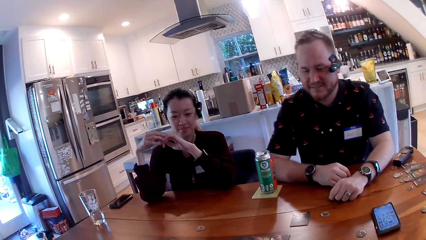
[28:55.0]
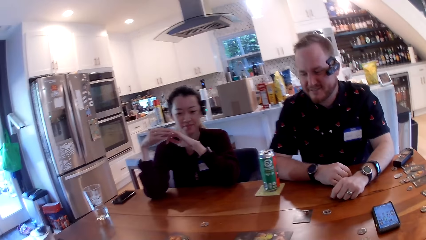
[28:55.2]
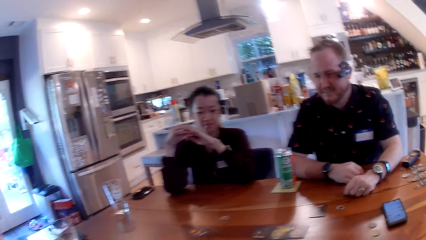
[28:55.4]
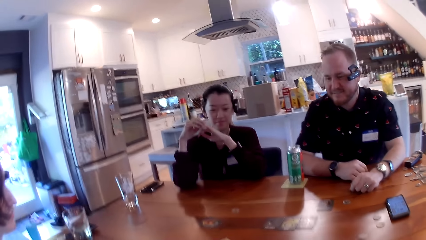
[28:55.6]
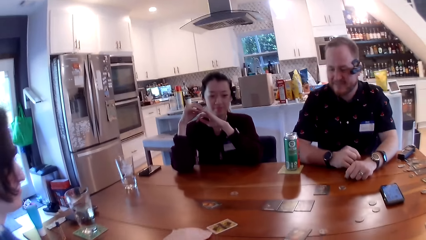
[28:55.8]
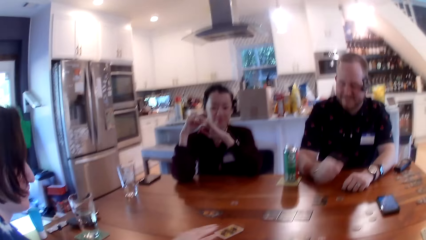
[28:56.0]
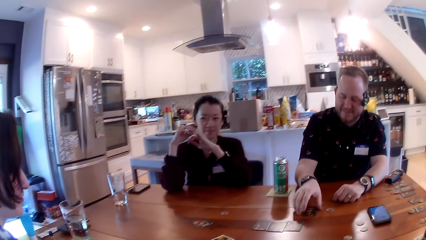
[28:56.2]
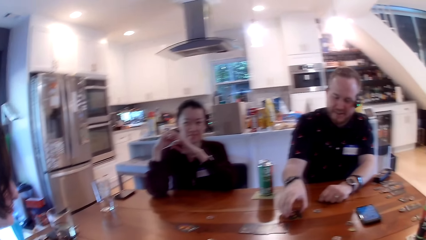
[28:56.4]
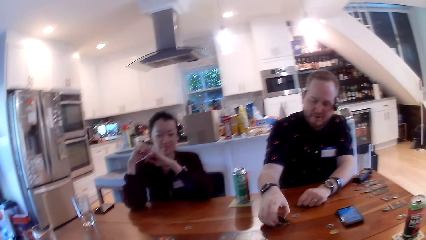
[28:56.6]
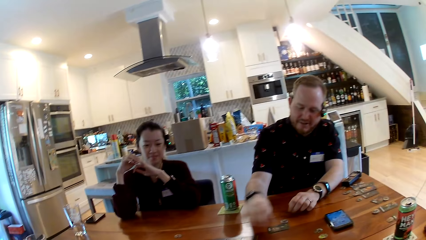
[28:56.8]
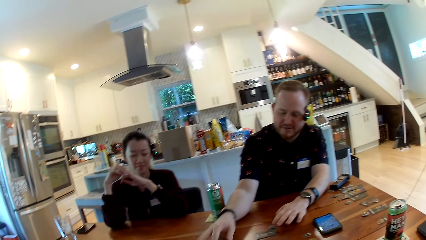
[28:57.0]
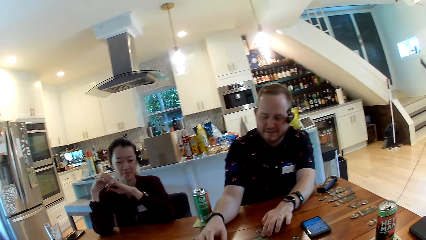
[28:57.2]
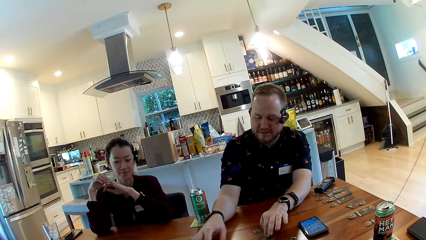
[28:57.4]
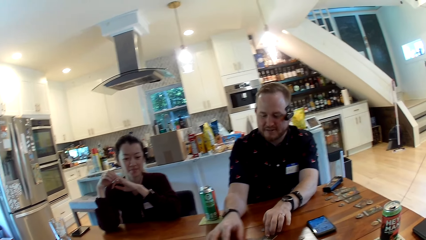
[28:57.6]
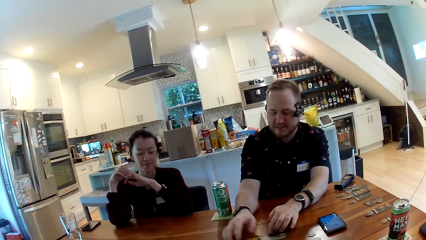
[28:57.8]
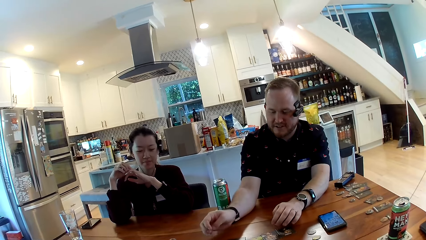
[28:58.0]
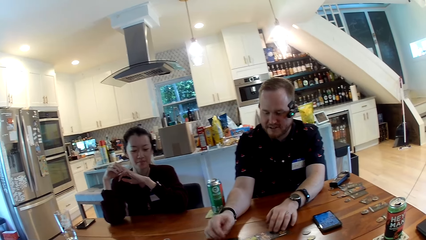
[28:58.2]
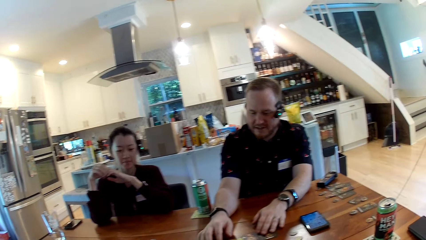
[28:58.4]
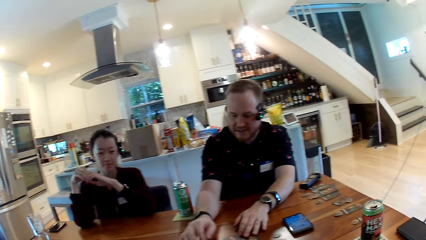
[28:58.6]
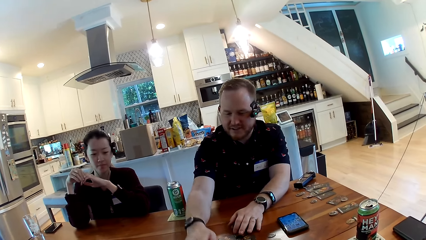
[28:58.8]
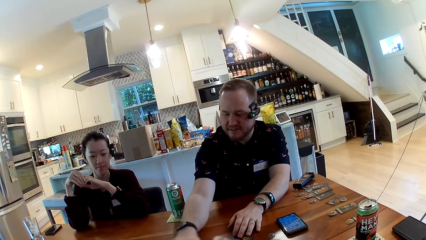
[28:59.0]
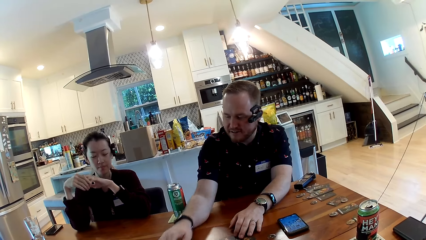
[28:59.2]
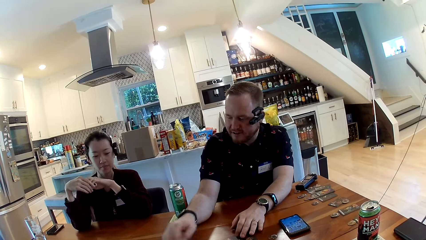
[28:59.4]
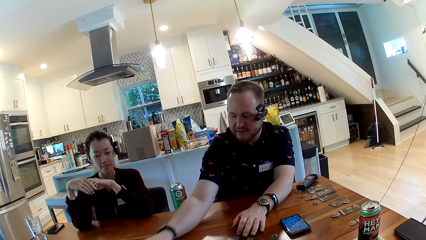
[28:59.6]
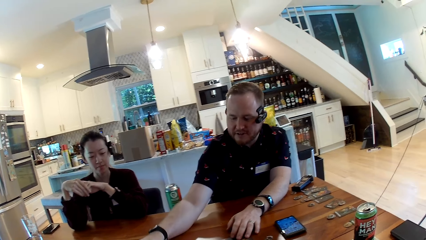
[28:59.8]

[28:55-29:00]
A woman moves a card on the table with her right hand. The man moves a card on the table with his right hand, touches the card on the table with his left hand, and arranges the cards on the table with his hands.

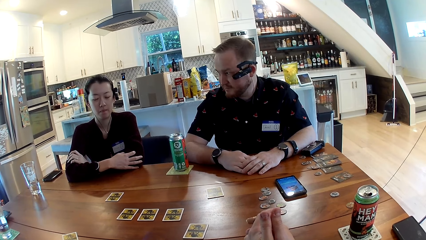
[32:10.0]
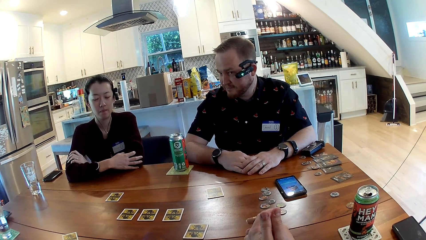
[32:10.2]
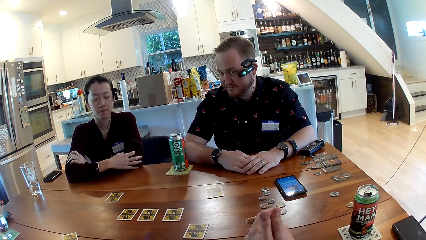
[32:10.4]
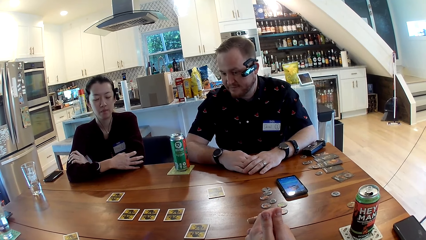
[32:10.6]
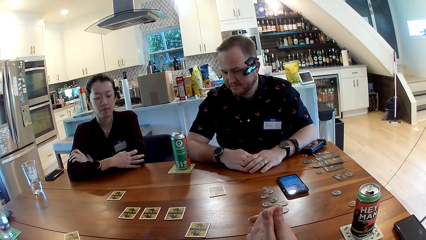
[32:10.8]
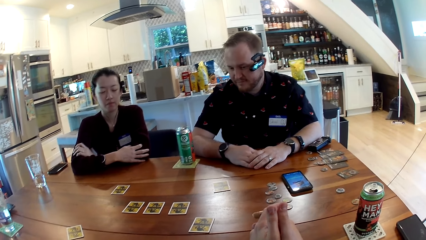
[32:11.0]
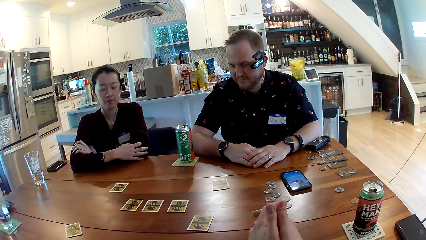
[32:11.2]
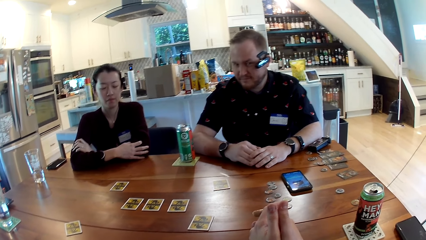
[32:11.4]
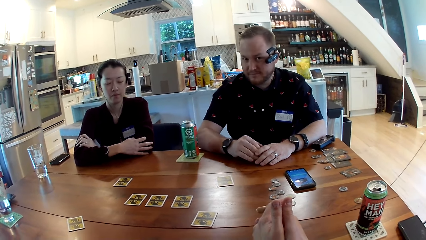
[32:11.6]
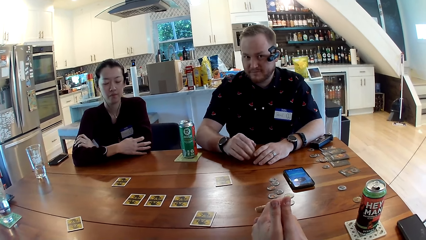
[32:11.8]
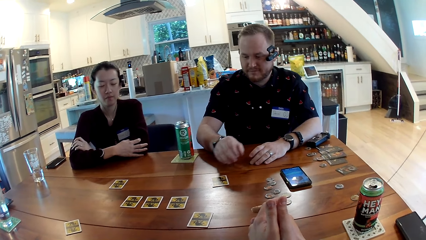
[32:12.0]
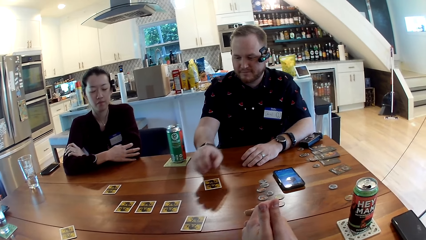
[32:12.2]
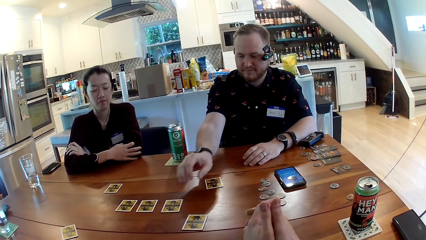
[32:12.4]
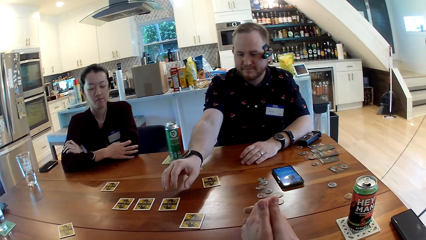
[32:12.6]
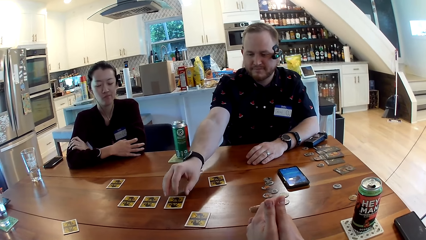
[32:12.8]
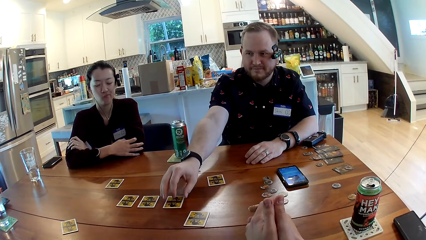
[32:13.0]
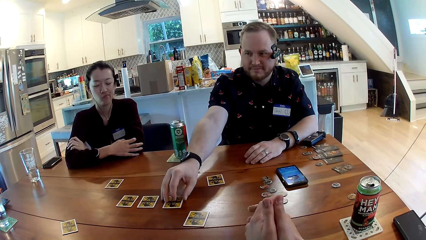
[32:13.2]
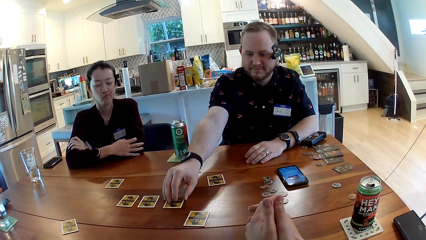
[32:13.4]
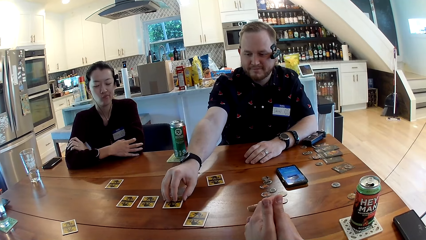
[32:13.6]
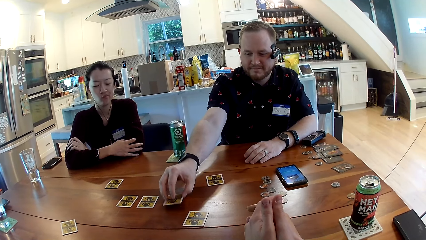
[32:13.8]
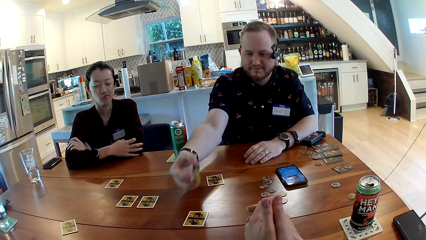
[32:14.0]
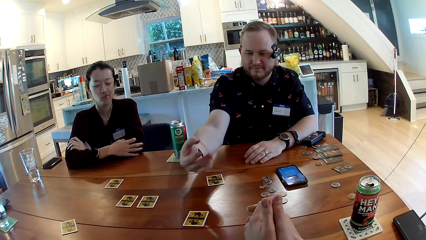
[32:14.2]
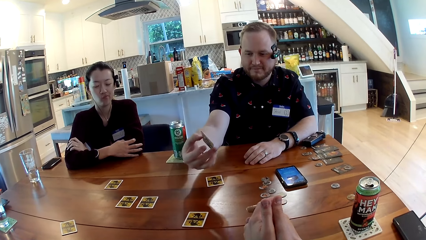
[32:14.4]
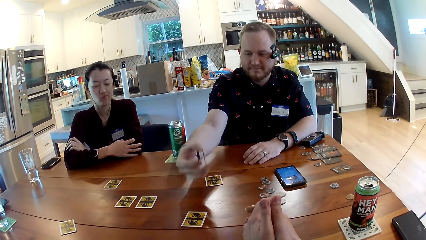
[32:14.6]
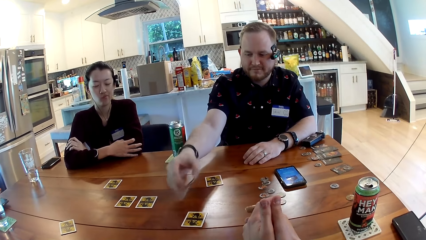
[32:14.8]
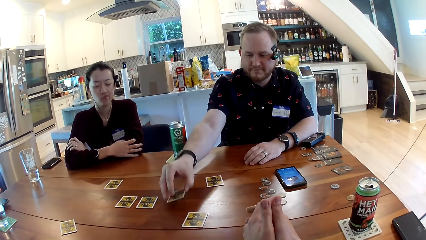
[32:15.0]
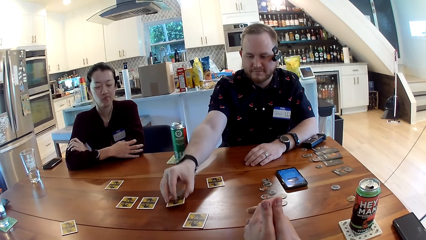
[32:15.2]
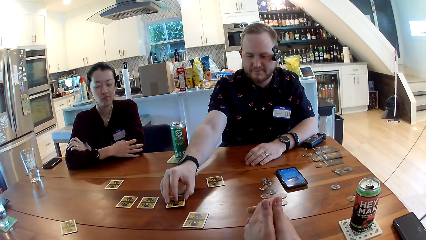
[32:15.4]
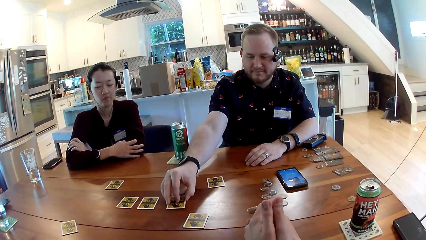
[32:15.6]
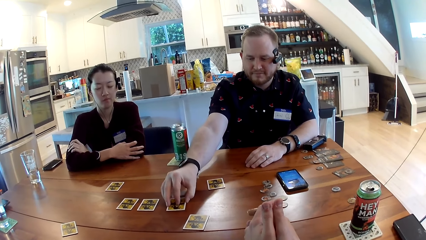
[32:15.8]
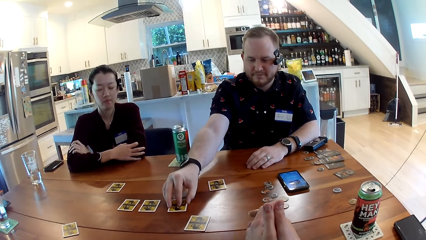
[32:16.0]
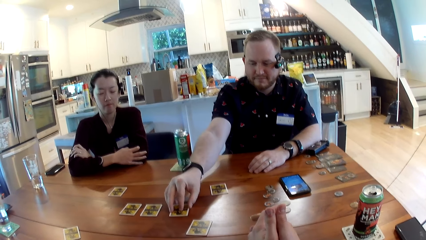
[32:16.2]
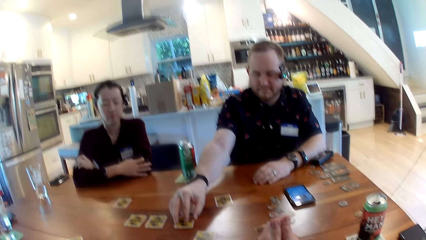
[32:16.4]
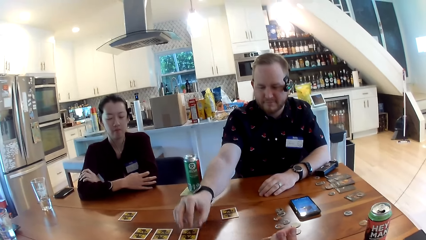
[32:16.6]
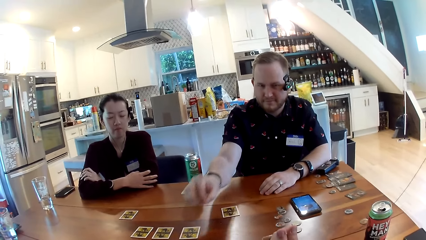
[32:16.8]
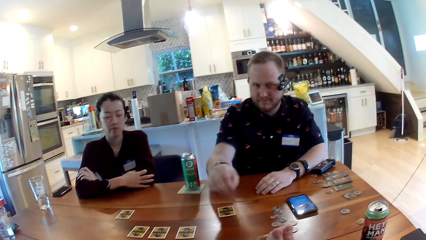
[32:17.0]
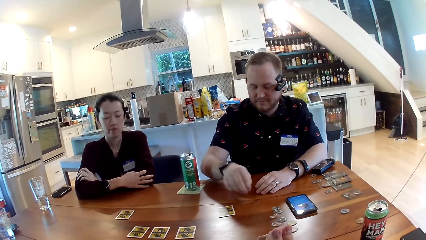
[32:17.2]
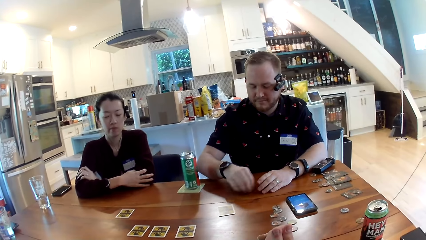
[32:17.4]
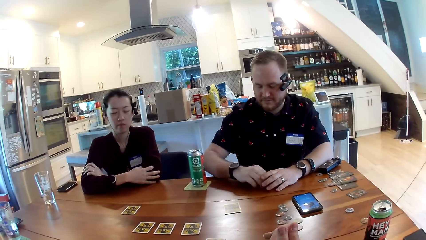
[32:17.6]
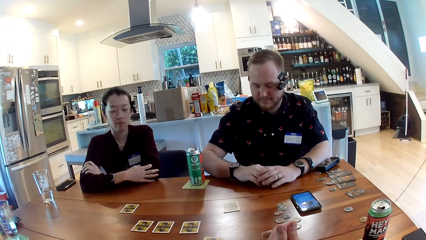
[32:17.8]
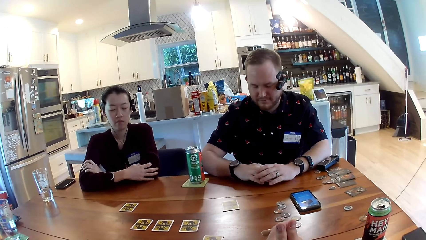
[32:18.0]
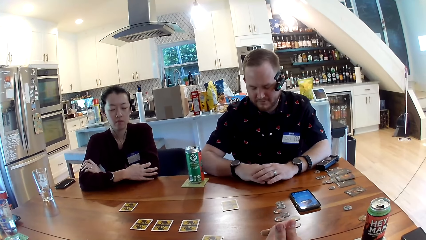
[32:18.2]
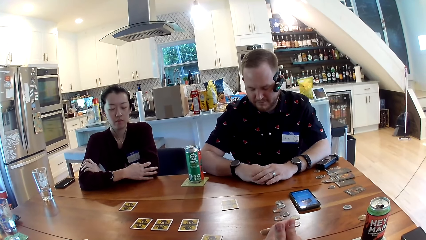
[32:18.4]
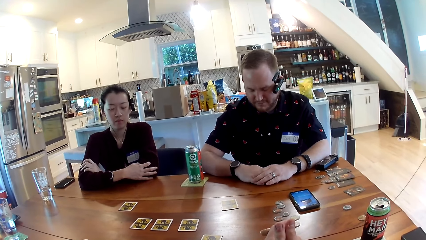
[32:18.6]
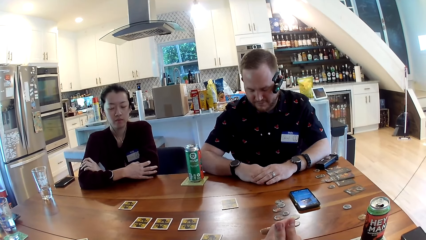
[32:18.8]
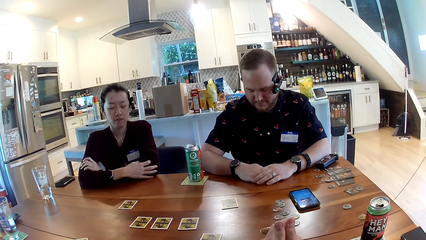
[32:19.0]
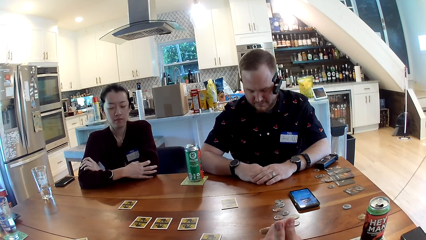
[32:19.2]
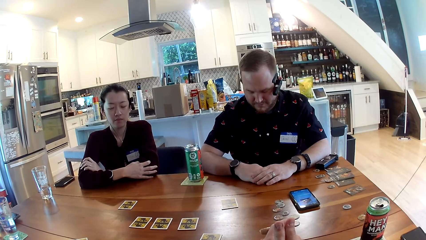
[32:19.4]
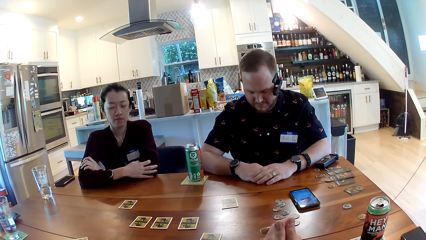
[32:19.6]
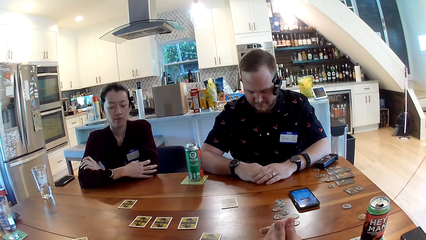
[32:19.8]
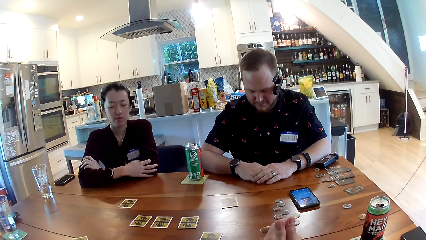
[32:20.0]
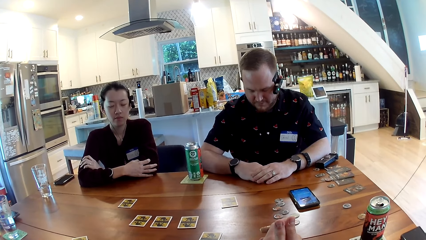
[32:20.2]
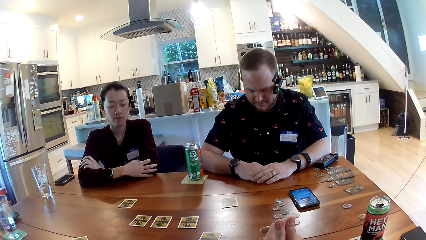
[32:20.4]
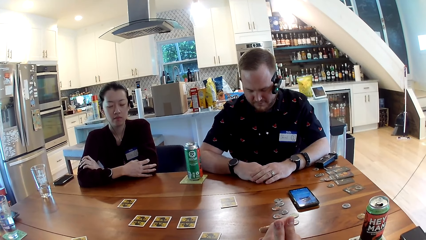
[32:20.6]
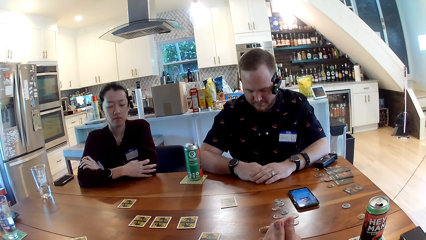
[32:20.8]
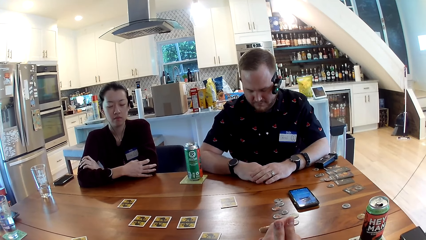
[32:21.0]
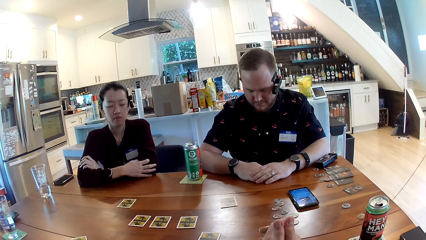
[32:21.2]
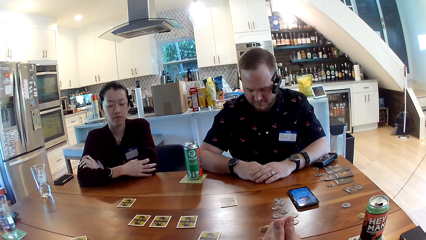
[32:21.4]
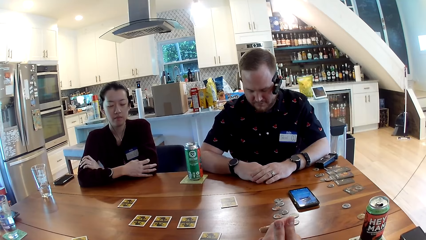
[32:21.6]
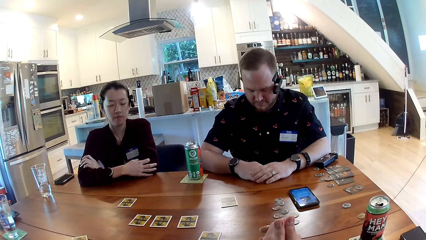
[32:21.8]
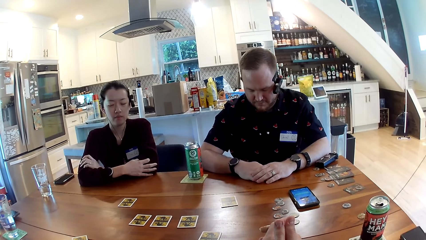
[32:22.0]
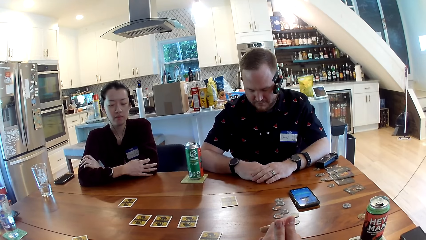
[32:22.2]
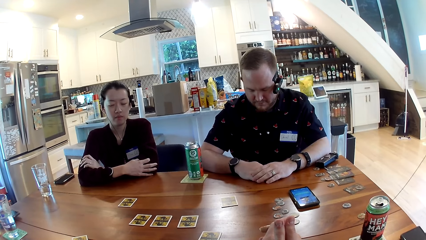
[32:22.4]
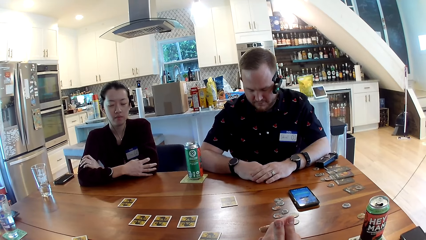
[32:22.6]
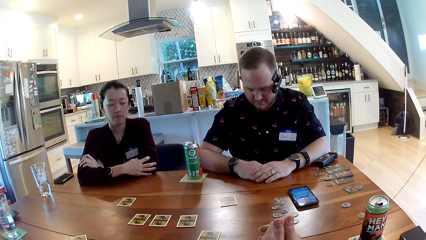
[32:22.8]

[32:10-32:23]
A man picks a card. The man opens the card on the table with his right hand. He stares at the card and drops the card. The camera wearer looks around.
